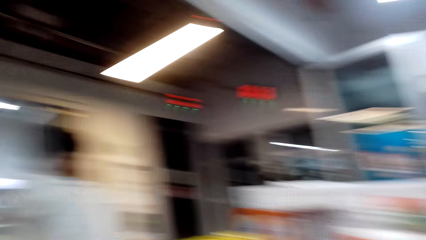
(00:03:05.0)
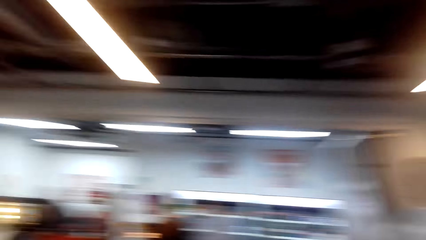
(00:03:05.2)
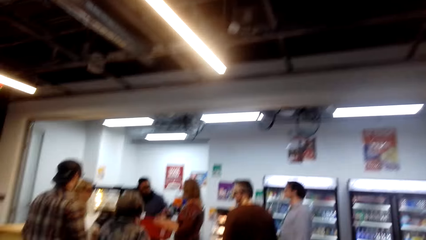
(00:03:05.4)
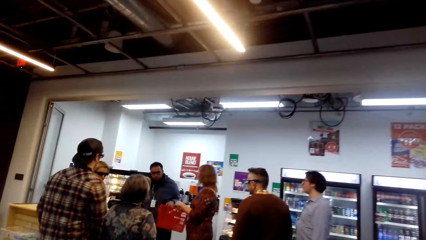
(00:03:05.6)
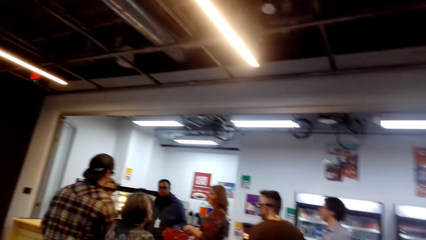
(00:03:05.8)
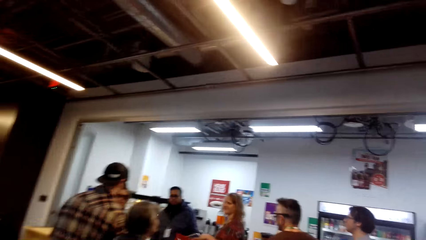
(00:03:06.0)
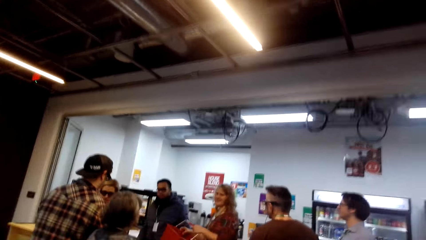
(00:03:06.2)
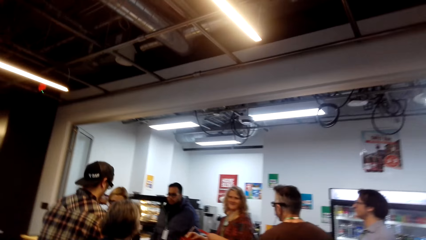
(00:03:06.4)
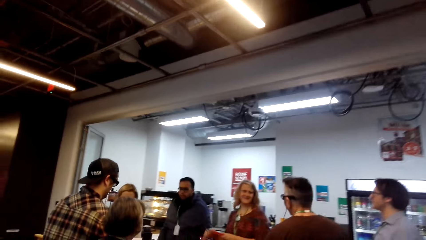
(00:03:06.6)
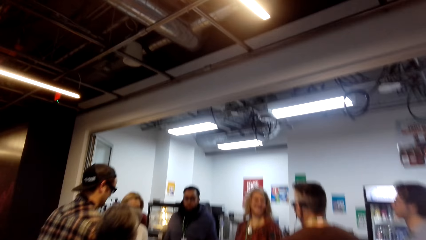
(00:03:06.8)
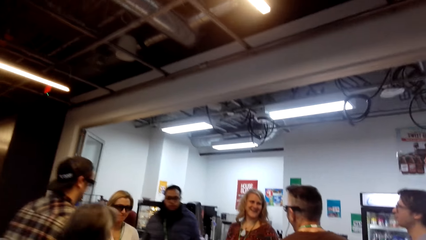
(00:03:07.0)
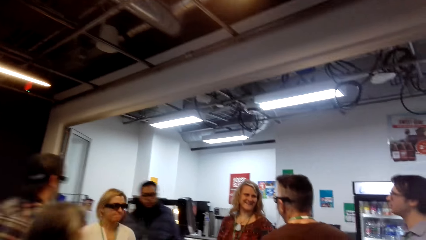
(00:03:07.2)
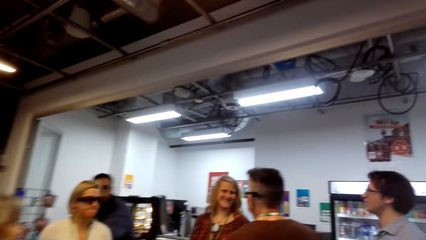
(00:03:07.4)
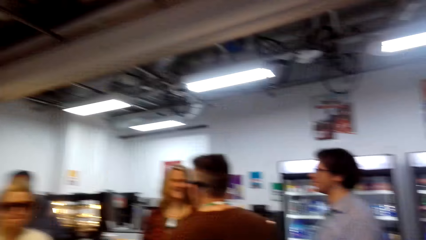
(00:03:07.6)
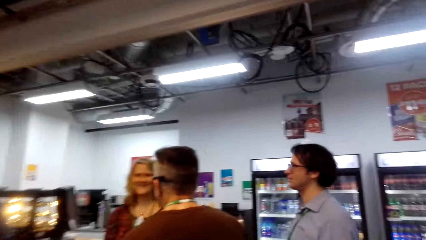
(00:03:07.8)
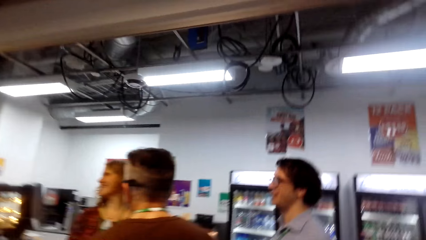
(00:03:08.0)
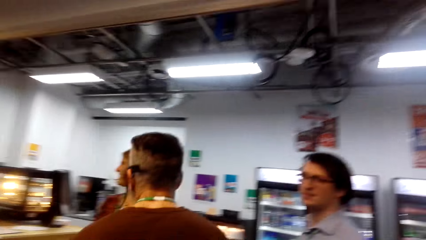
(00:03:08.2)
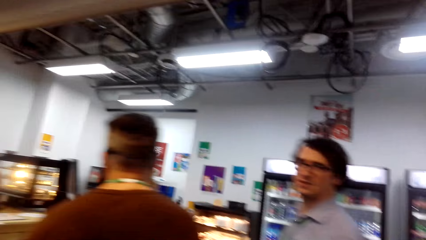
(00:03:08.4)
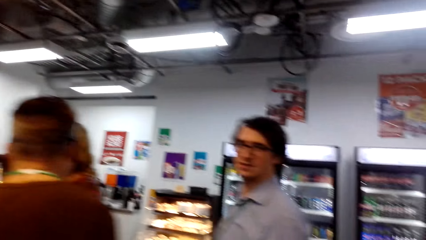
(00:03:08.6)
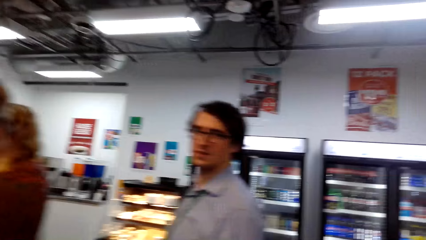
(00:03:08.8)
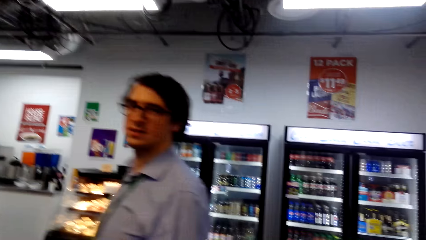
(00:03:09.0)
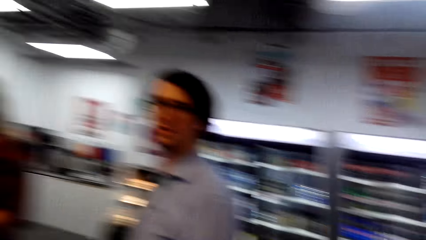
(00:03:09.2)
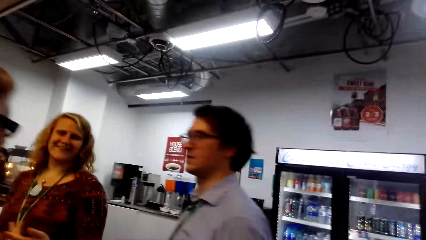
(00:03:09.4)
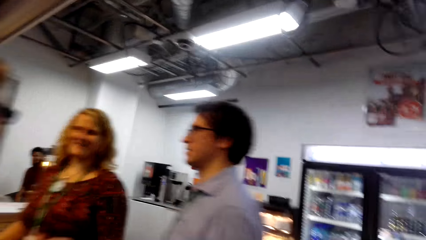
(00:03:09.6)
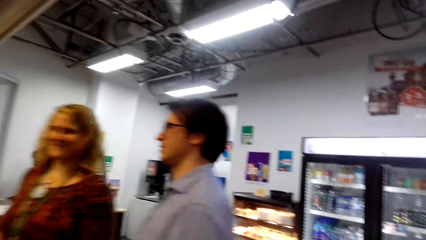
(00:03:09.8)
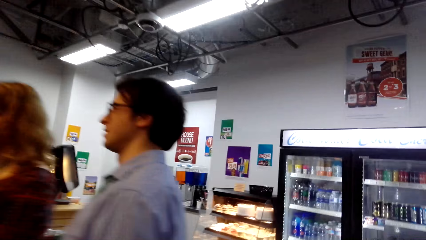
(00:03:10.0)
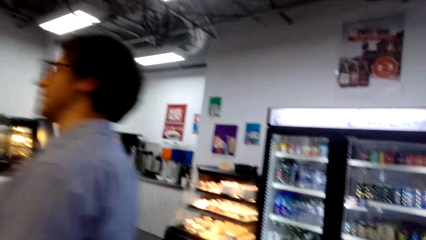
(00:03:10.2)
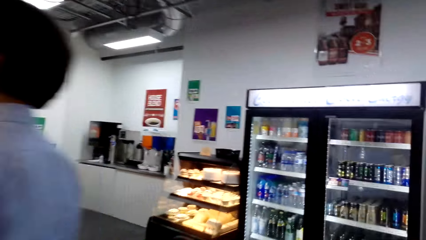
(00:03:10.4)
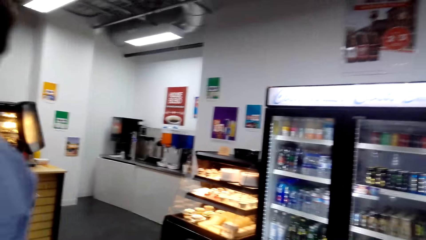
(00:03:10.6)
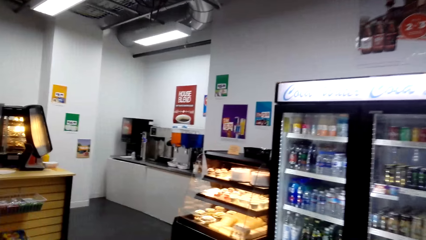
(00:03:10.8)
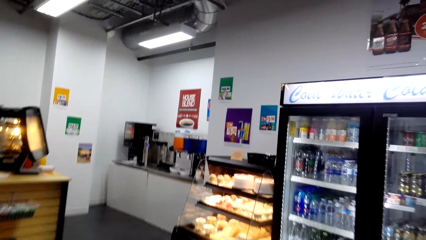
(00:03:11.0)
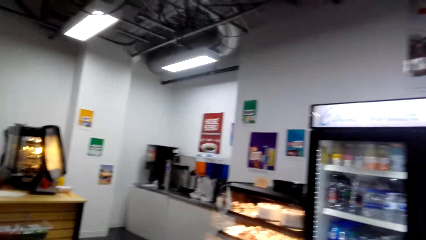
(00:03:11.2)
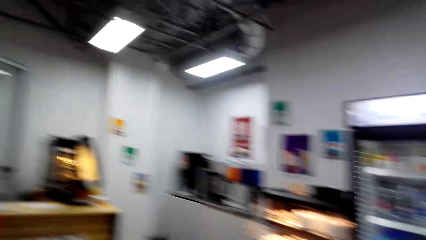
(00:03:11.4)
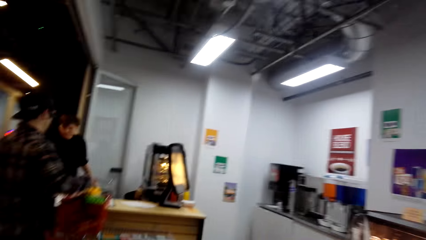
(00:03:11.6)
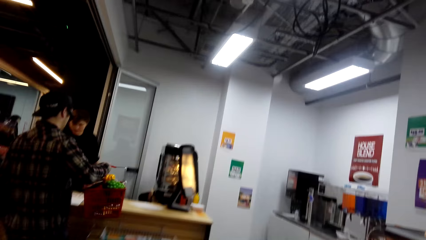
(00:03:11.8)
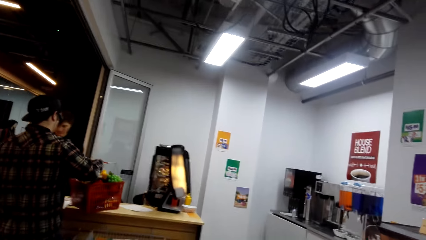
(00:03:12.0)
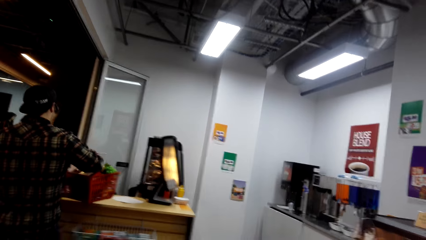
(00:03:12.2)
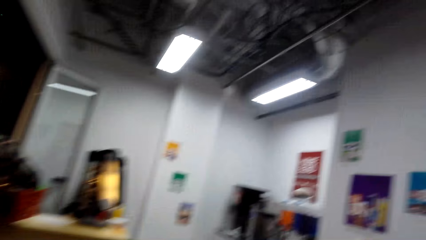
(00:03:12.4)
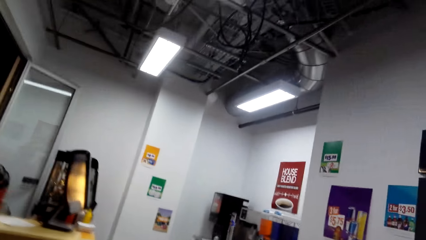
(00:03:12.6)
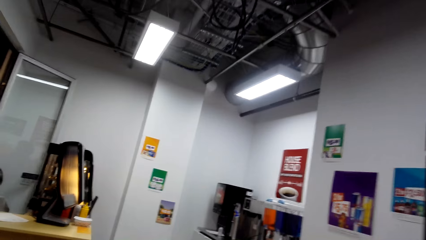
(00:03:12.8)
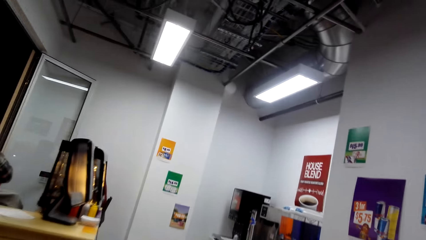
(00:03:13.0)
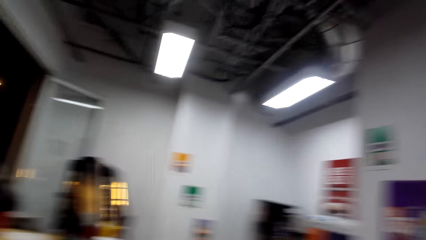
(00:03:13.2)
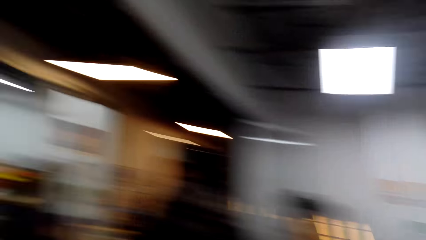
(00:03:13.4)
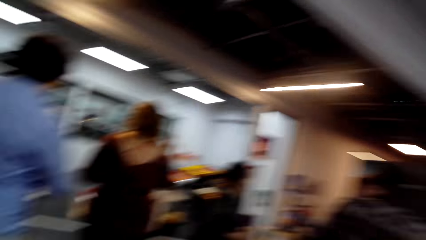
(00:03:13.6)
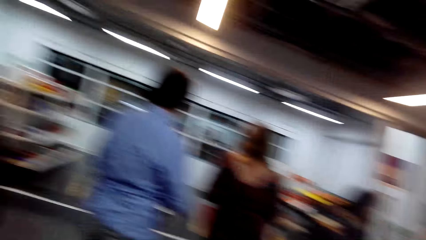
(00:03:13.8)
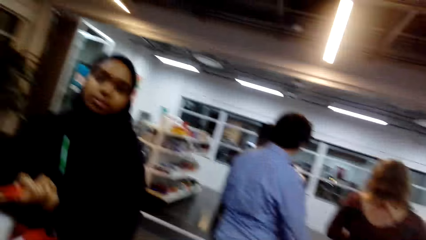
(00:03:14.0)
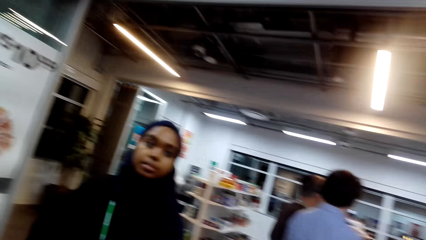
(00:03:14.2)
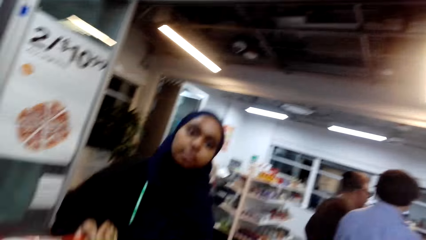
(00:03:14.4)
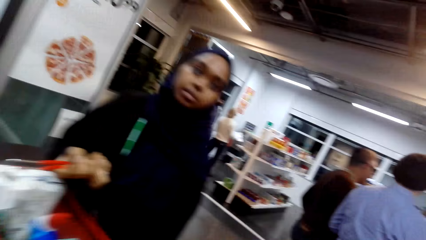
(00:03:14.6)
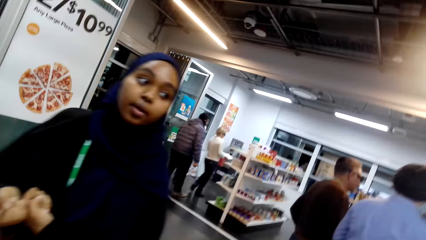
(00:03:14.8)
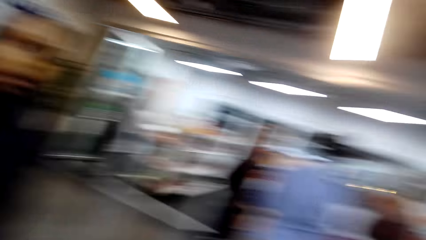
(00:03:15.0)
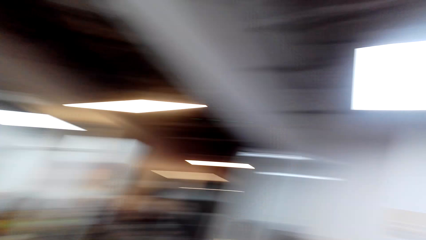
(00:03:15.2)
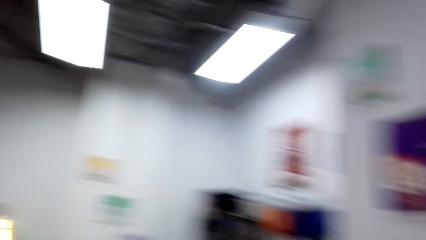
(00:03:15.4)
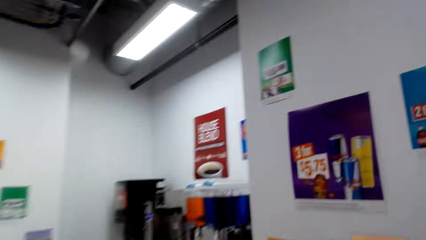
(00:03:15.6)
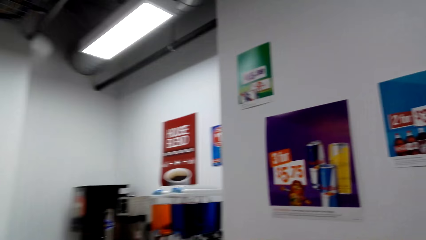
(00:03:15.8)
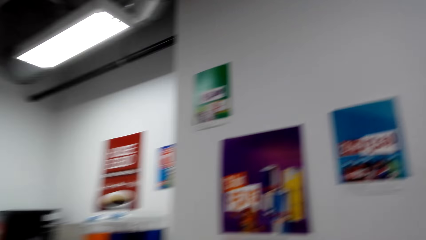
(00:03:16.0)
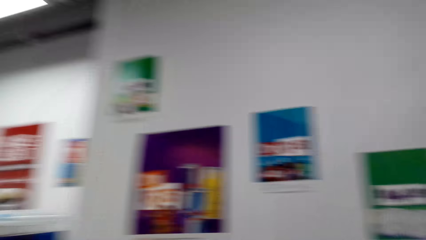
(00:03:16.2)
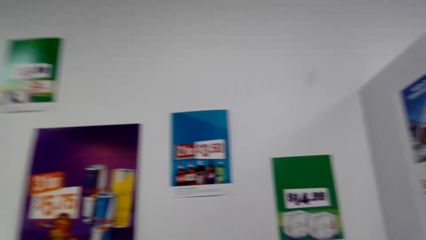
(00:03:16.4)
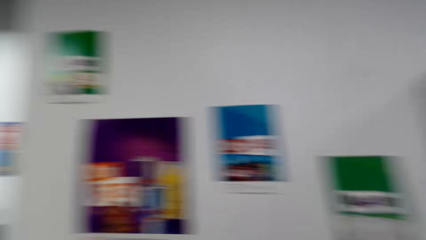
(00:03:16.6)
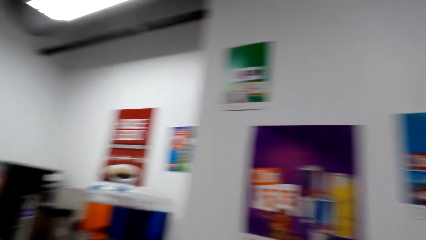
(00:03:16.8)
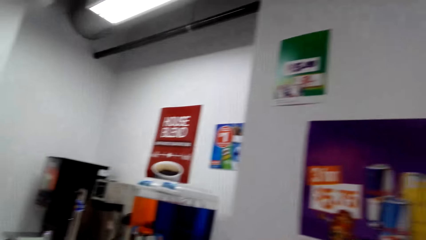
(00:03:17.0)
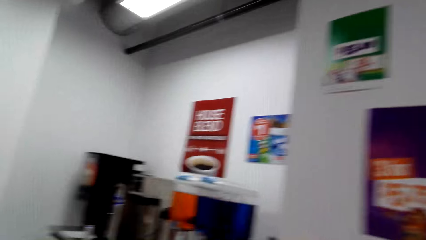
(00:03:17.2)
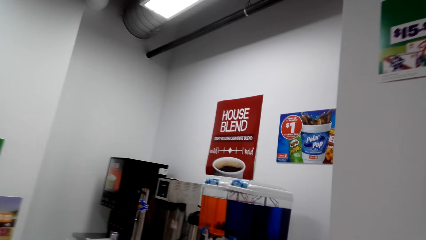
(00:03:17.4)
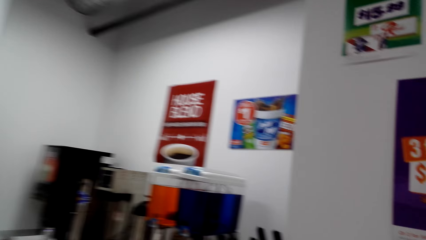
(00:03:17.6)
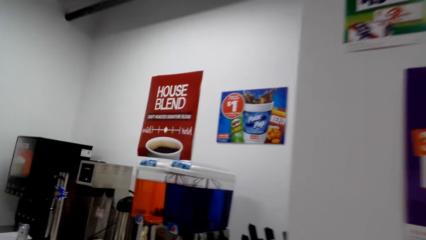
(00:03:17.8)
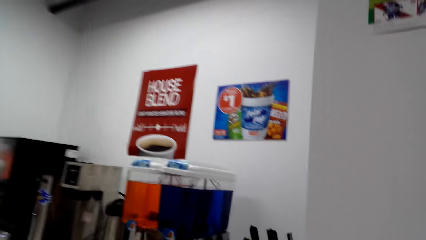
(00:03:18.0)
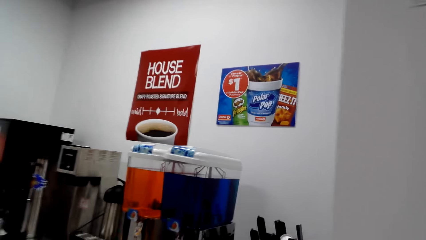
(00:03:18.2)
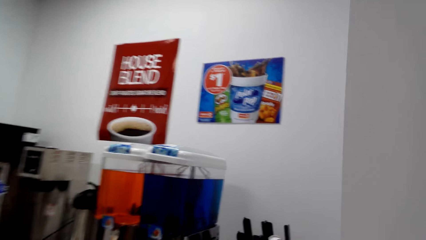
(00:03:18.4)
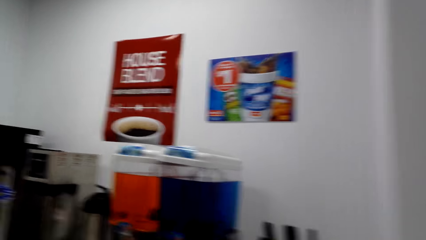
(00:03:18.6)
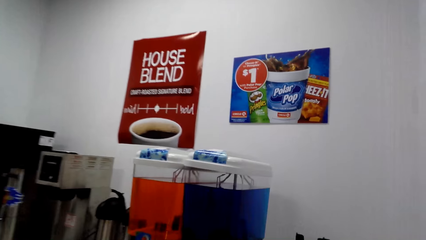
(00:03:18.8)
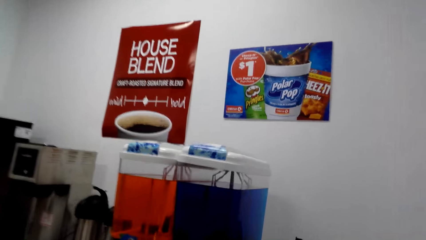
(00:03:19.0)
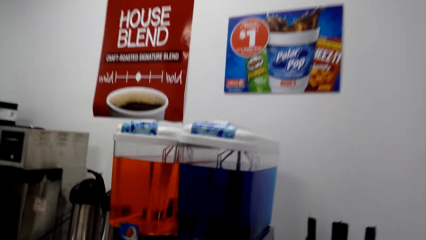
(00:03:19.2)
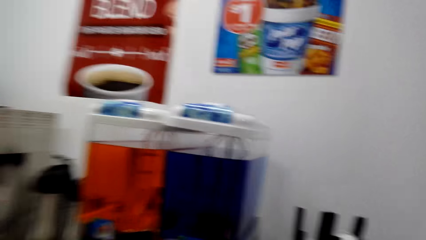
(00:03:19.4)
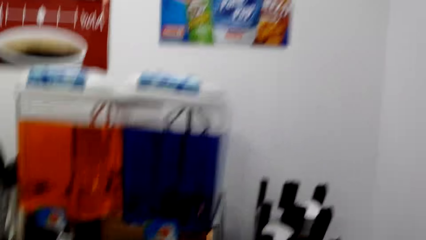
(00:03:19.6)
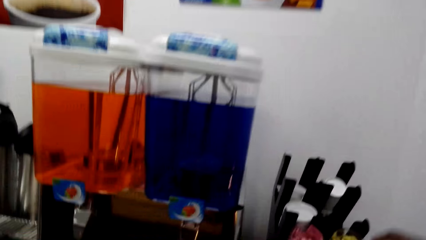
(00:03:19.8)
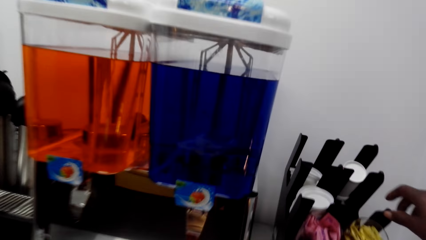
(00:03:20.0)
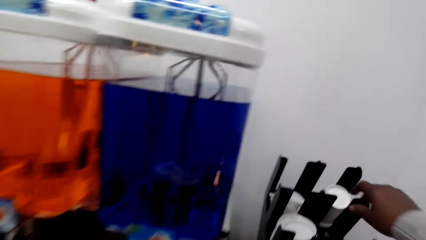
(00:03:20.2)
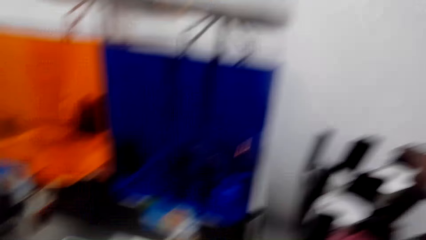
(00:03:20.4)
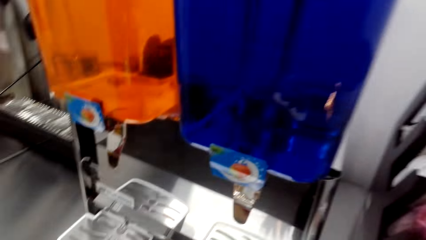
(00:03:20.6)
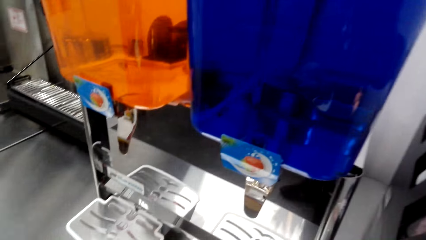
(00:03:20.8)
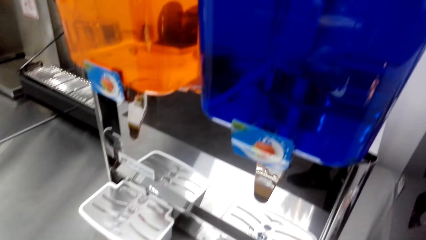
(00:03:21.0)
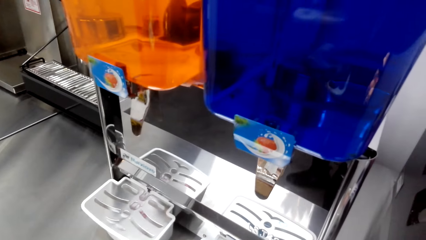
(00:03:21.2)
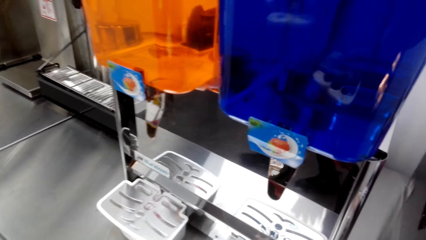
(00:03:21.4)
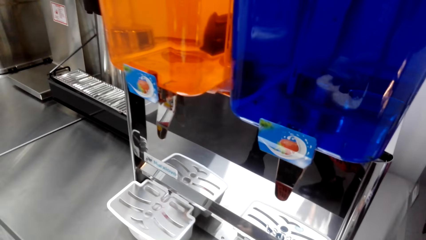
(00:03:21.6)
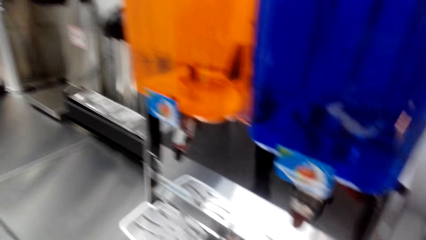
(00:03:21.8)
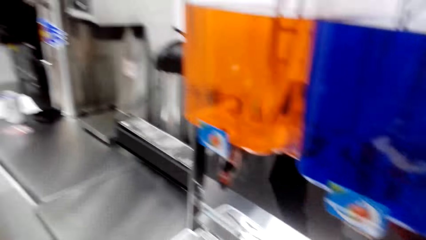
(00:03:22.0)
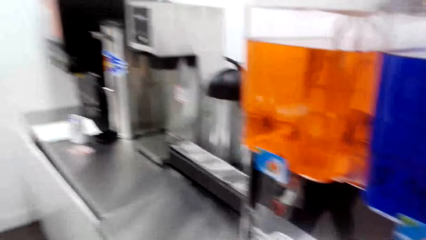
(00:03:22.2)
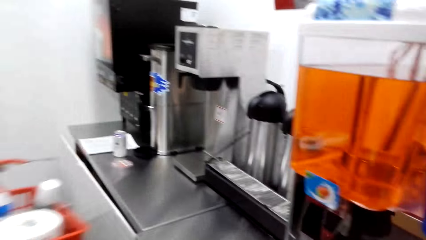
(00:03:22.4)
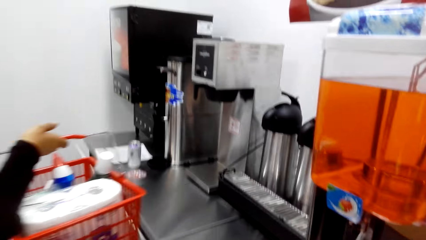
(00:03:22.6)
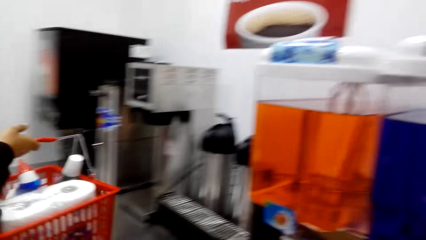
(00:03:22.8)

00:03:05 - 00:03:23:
A person puts a shopping tray to the table. A lady talks with the camera wearer. The camera wearer picks plastic plates.
